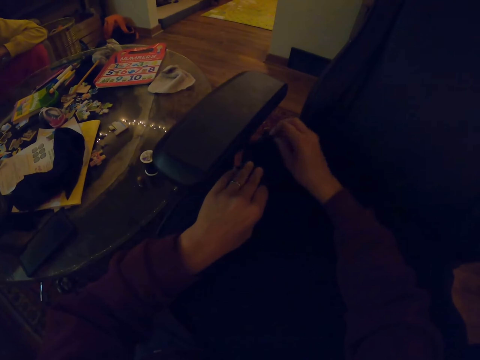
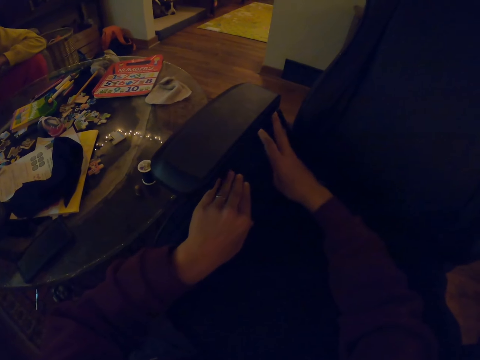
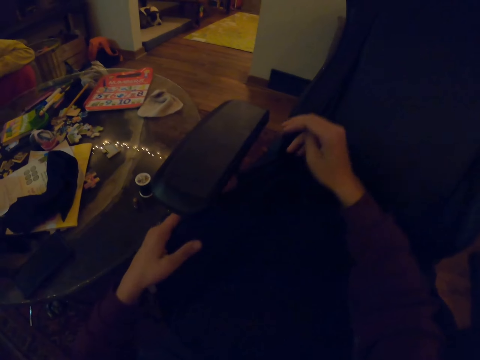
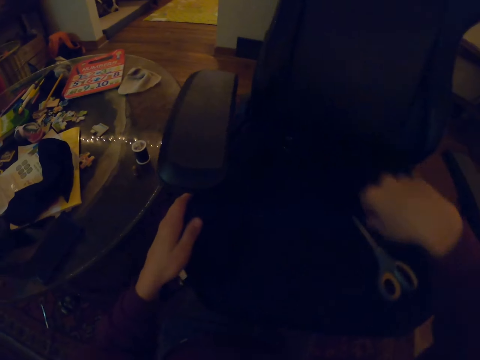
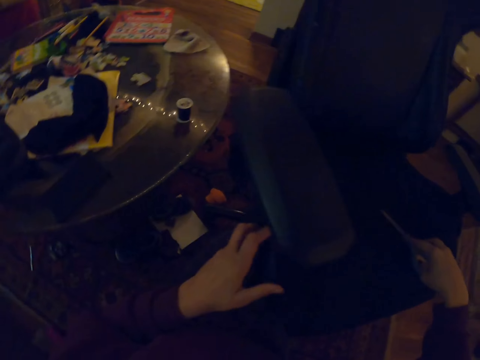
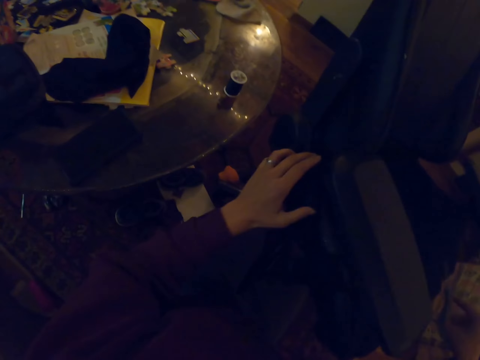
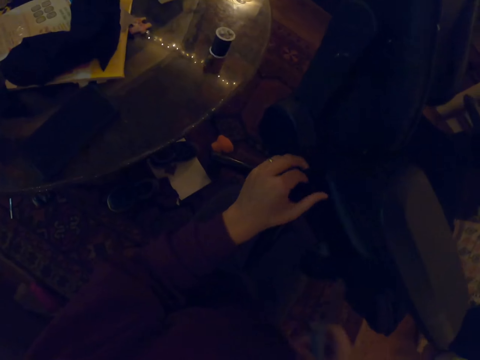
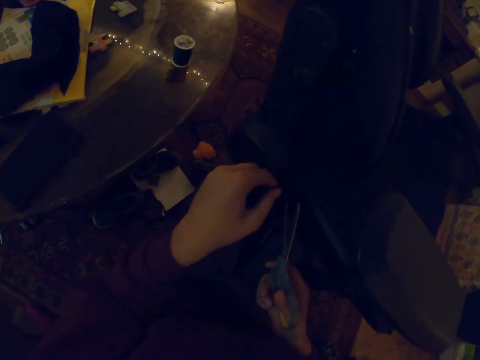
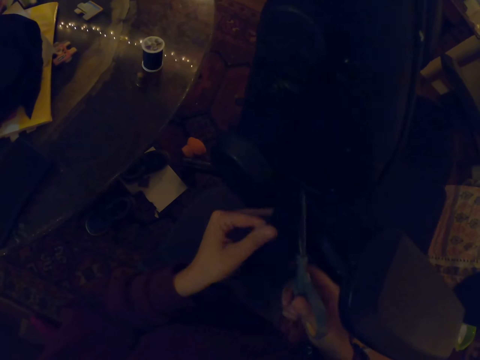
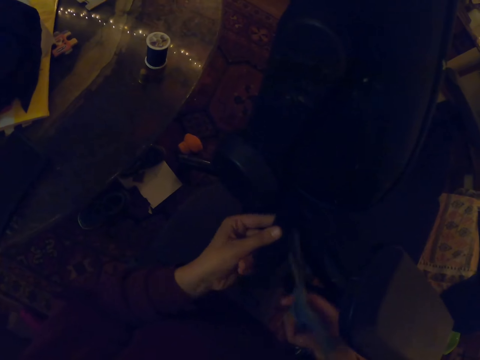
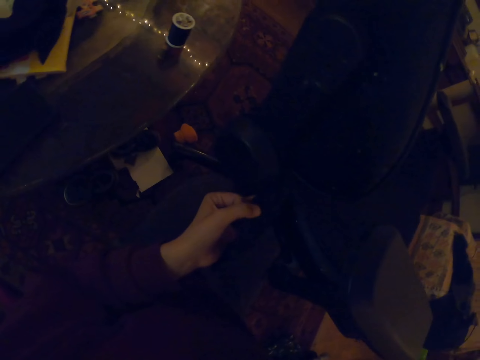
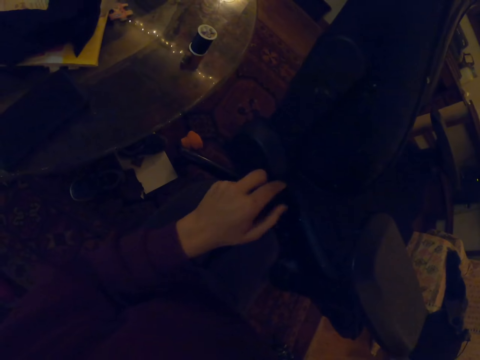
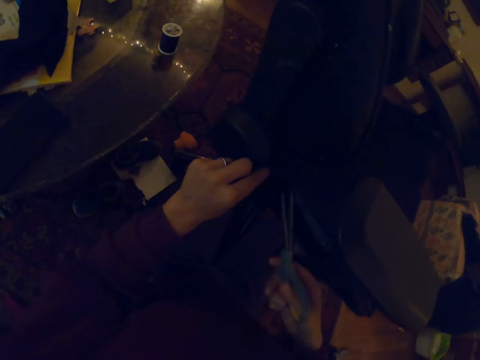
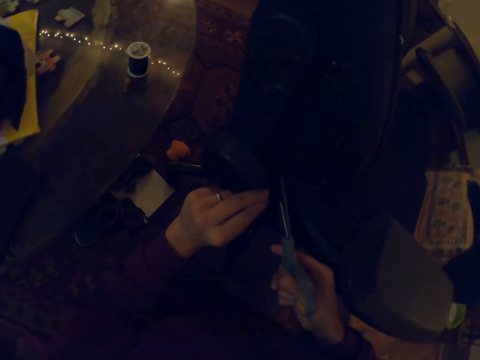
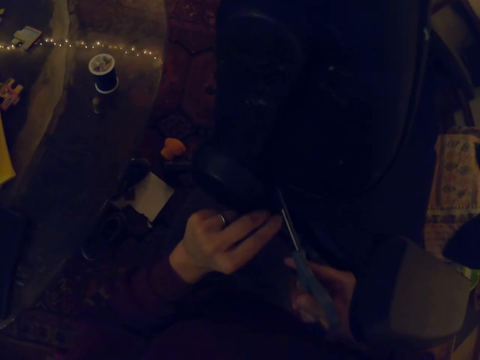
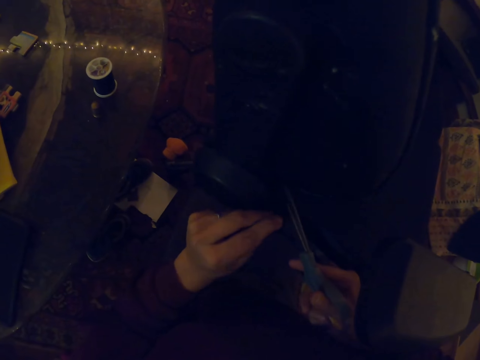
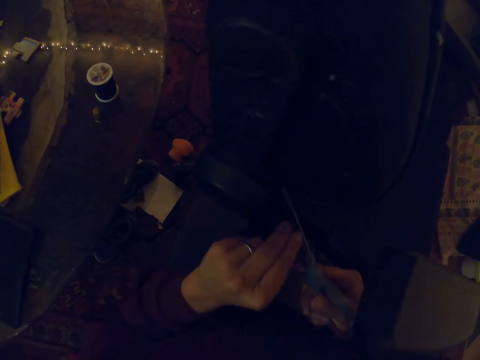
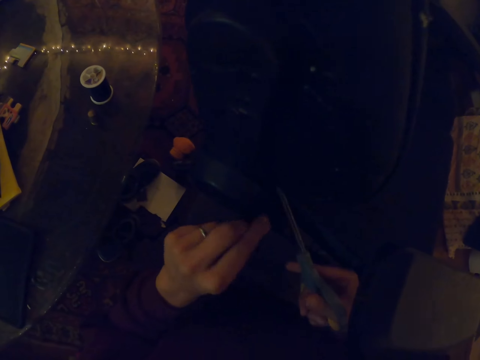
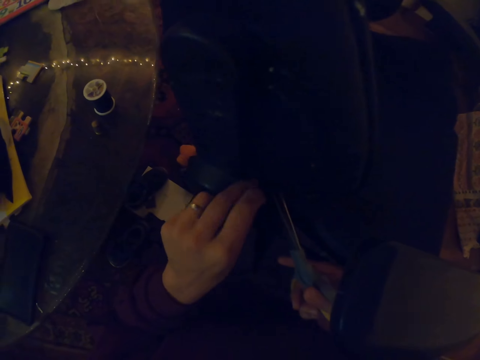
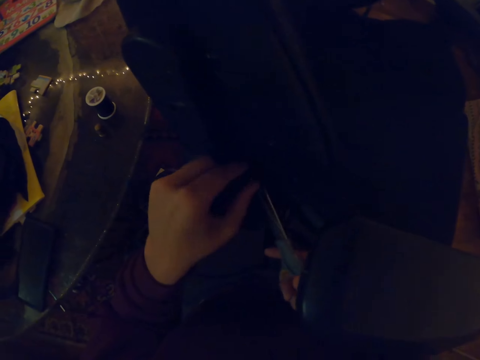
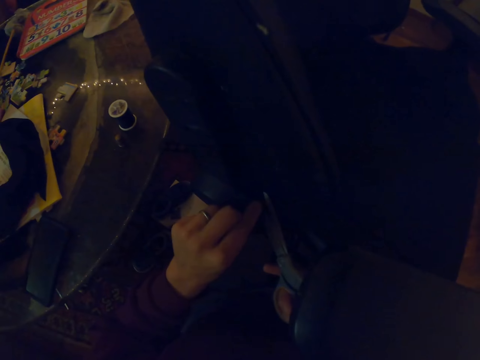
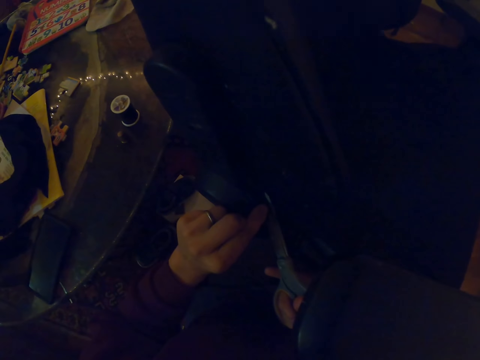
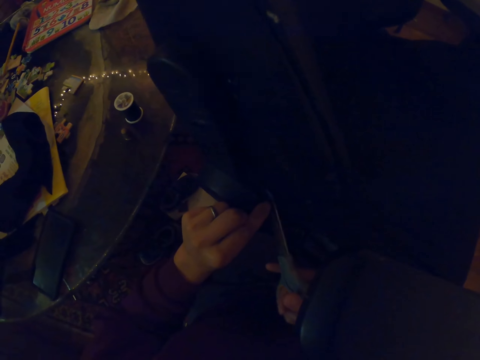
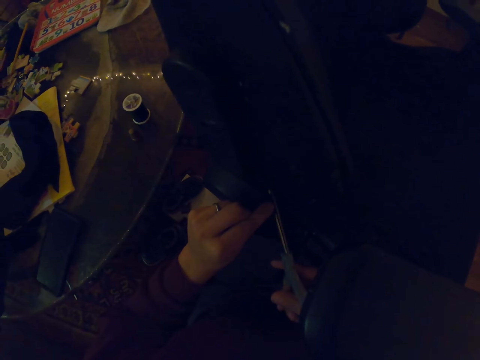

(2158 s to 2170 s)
The camera wearer picks up a pair of scissors. They cut a rug into pieces with the scissors.

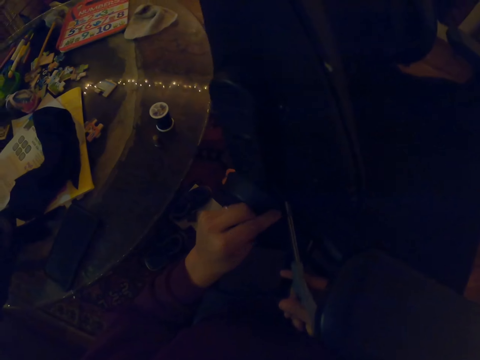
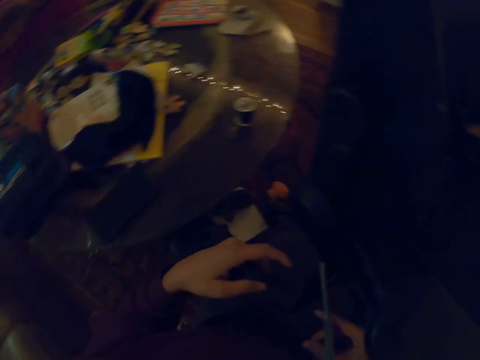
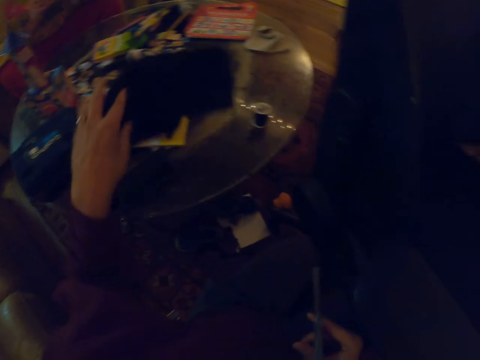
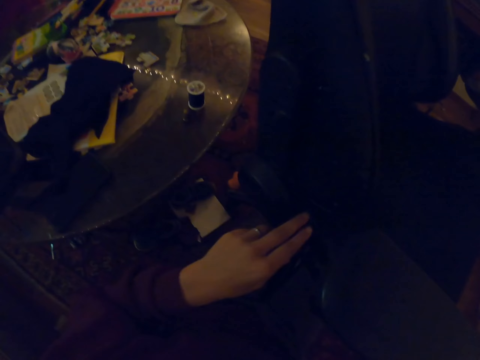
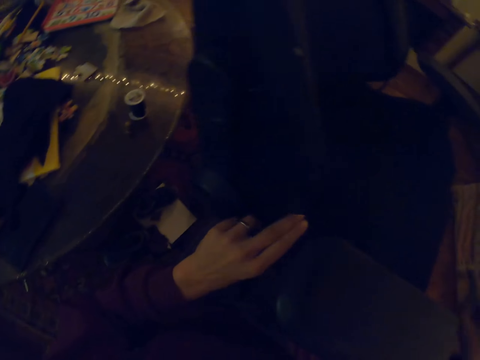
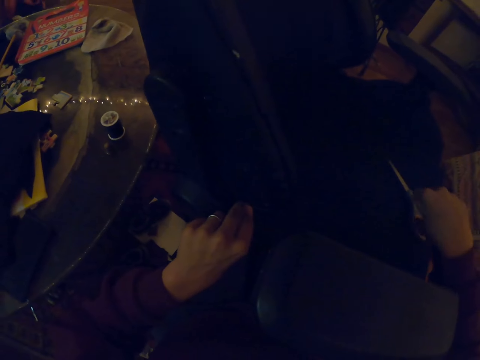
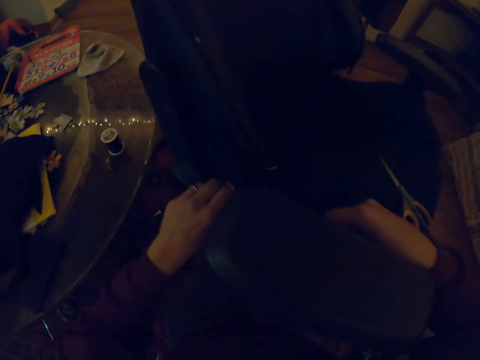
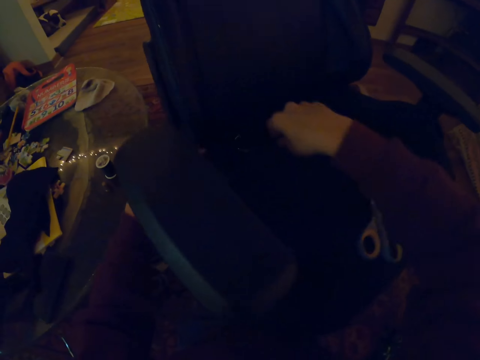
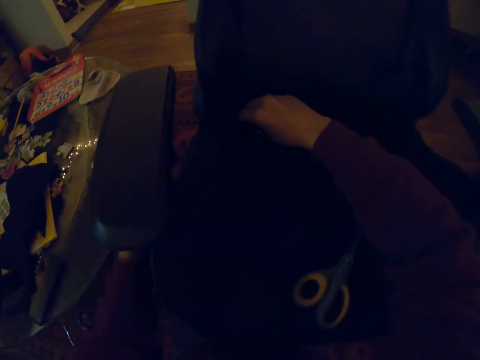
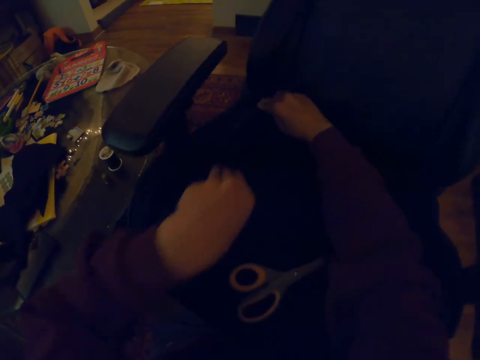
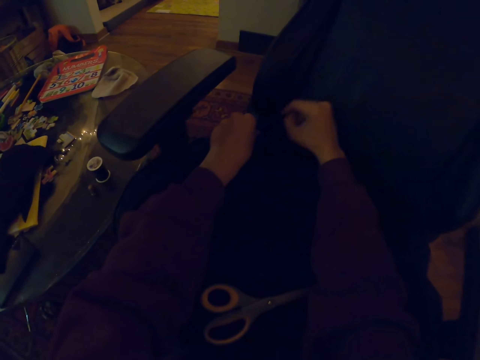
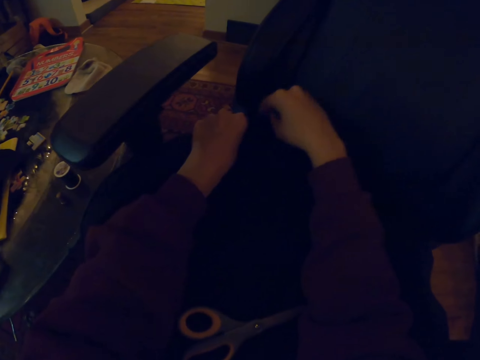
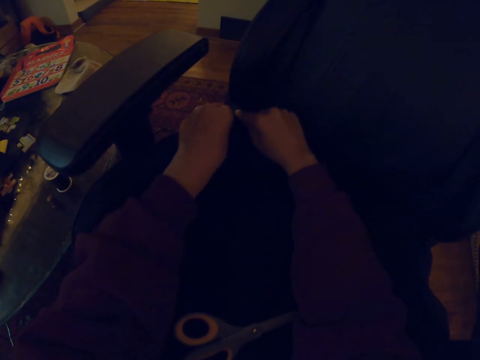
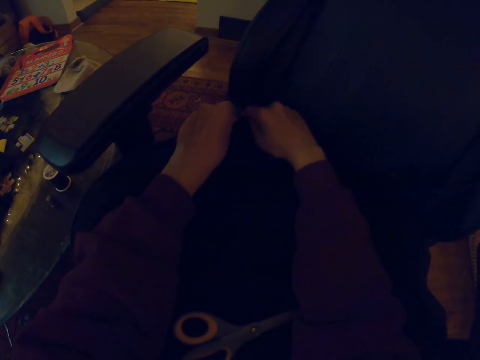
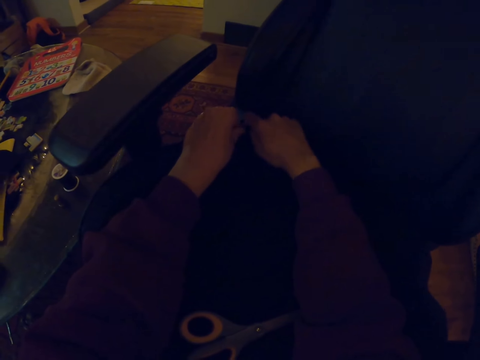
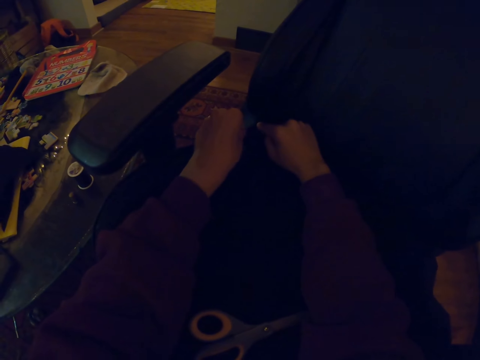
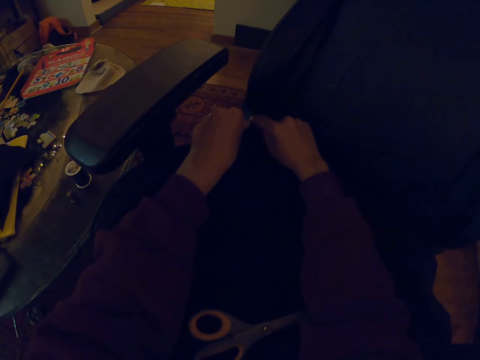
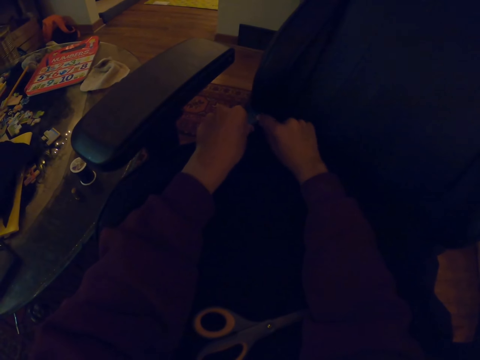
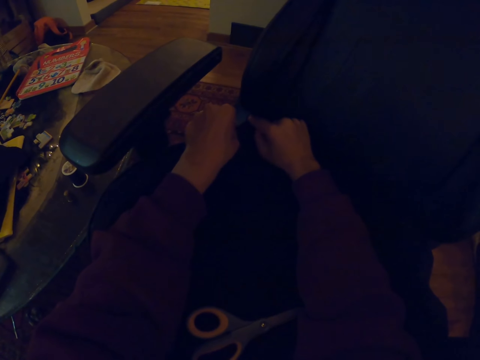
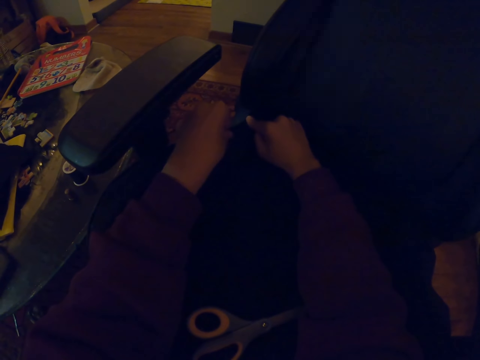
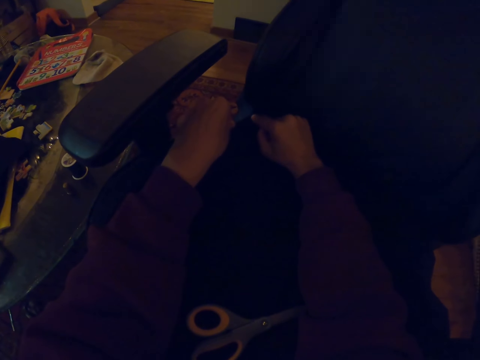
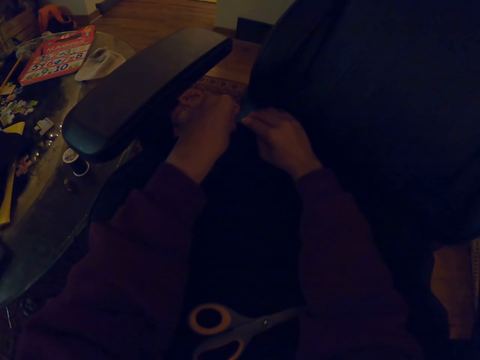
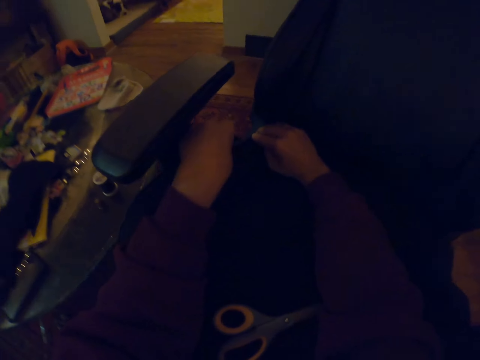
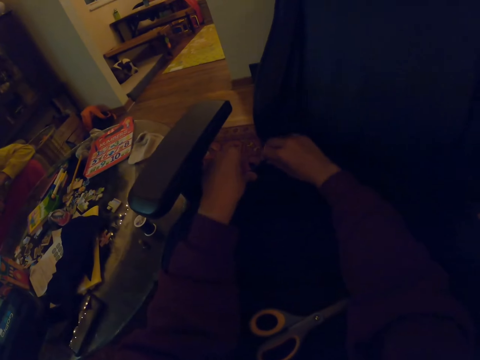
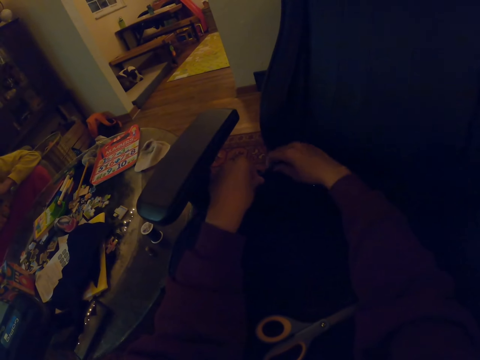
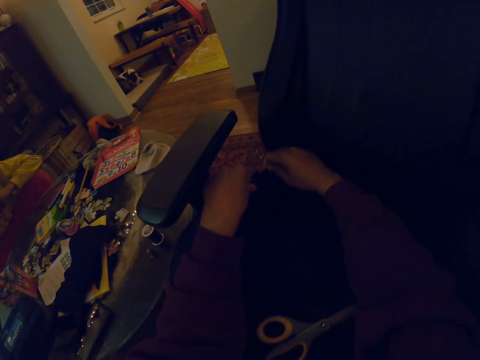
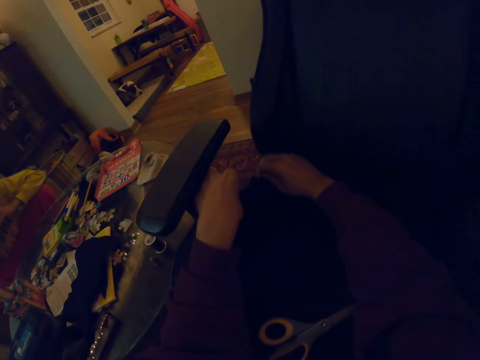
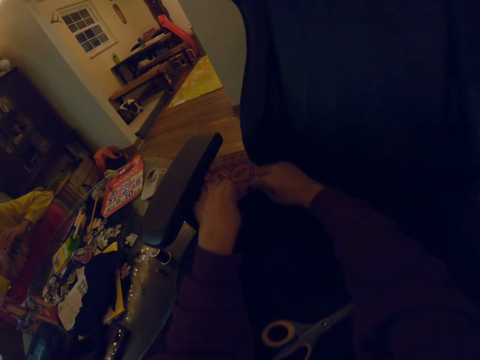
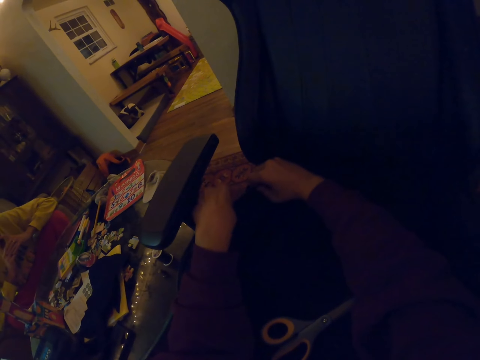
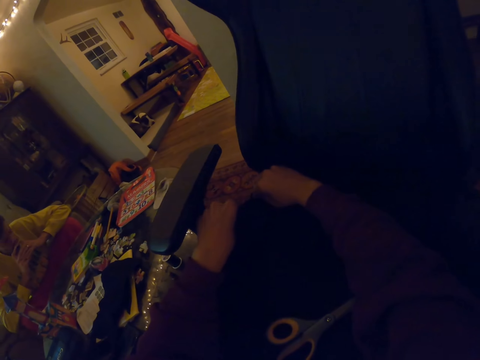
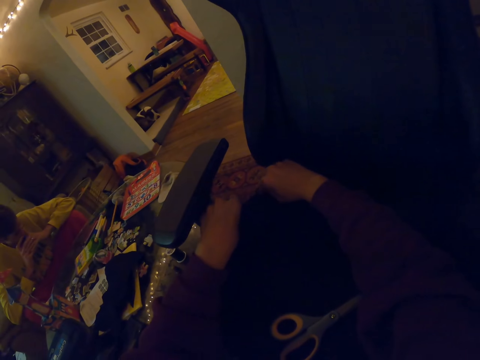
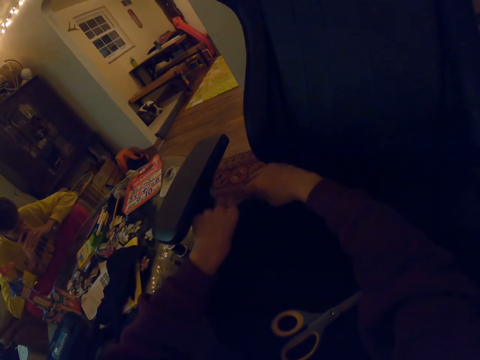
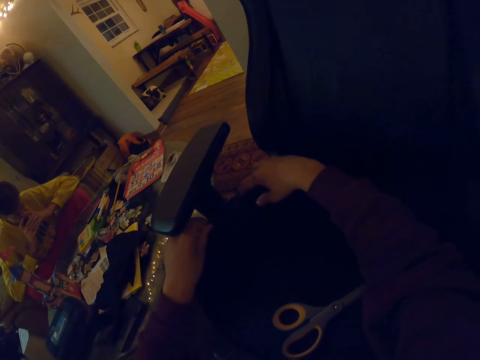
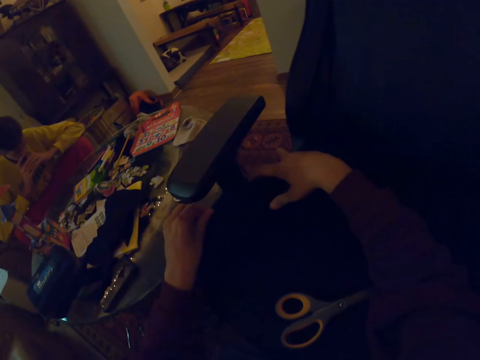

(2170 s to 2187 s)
The camera wearer puts down a piece of the rug. They put down the pair of scissors on the chair. They adjust the fabric with their hands. They touch the seat with both hands.
